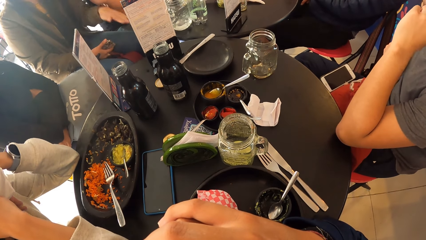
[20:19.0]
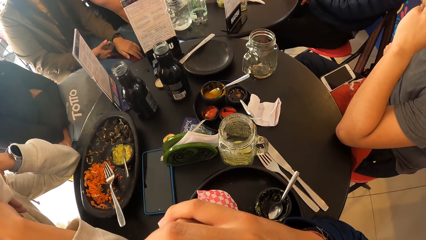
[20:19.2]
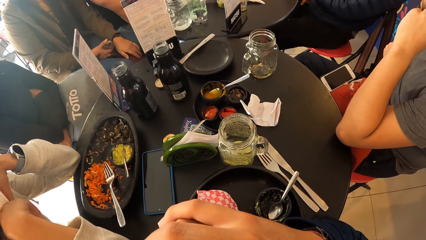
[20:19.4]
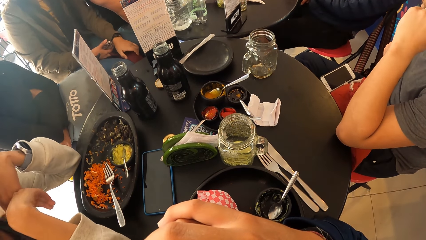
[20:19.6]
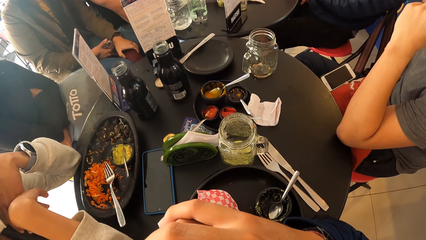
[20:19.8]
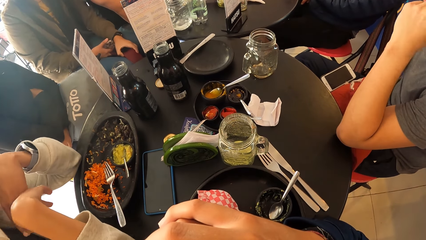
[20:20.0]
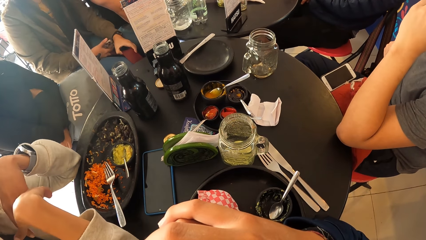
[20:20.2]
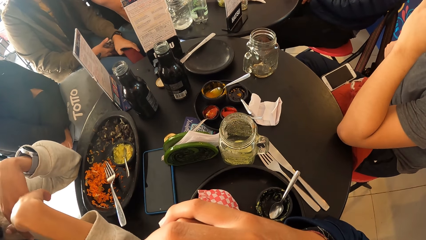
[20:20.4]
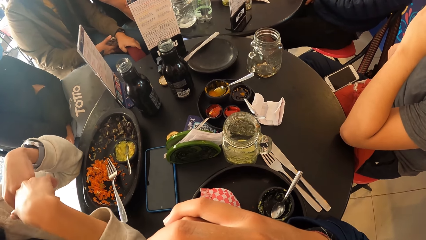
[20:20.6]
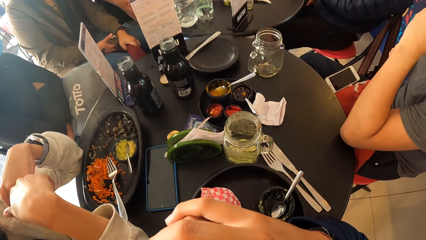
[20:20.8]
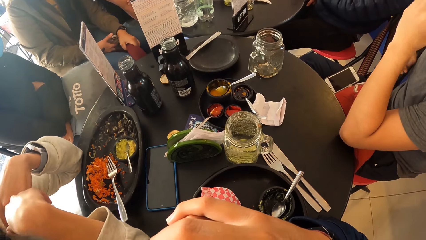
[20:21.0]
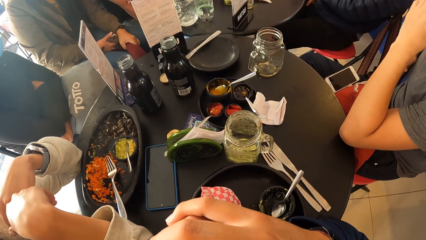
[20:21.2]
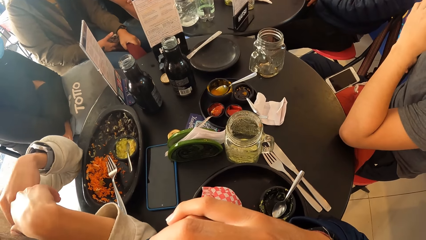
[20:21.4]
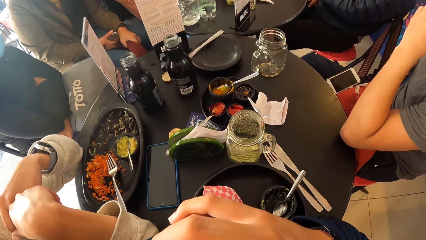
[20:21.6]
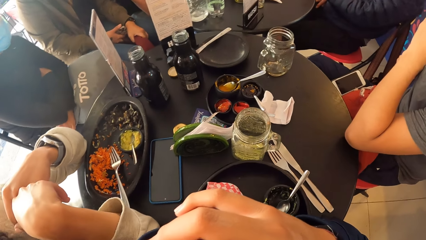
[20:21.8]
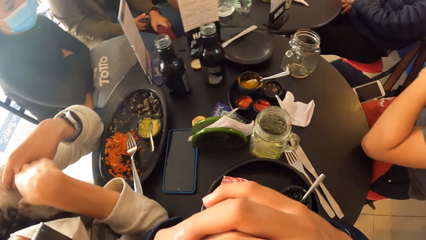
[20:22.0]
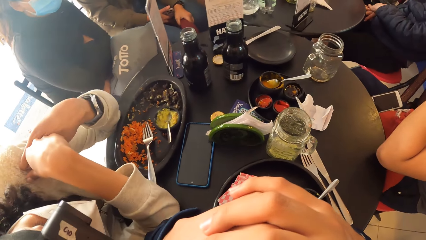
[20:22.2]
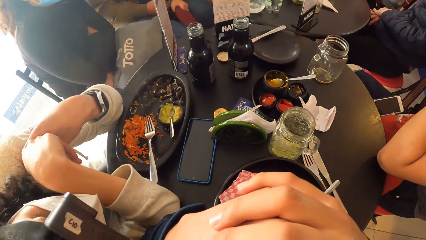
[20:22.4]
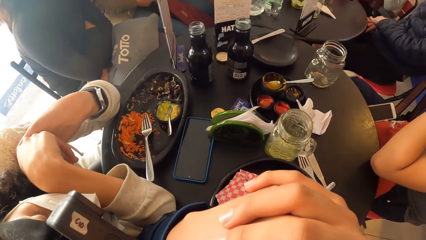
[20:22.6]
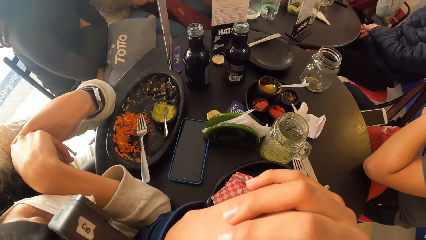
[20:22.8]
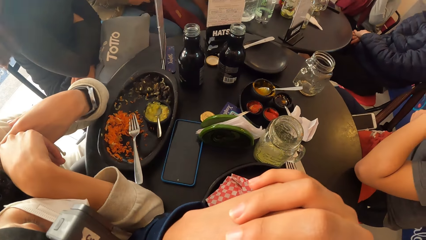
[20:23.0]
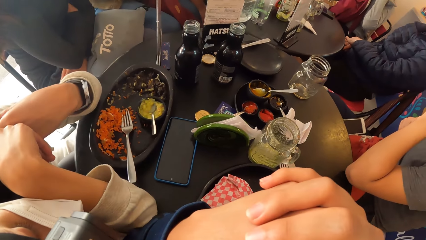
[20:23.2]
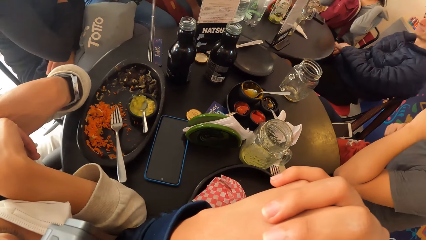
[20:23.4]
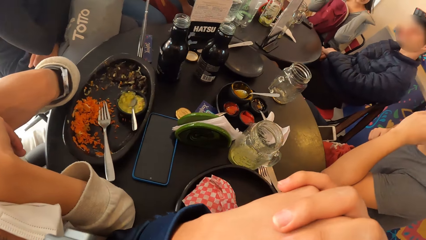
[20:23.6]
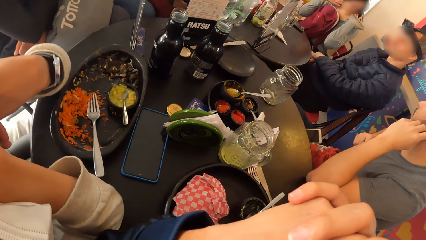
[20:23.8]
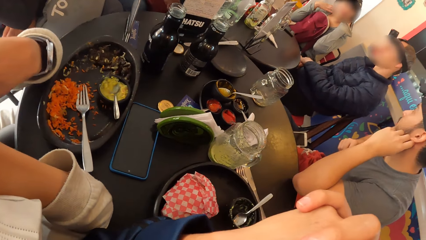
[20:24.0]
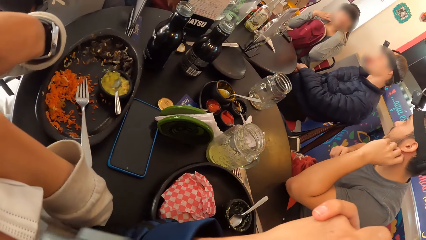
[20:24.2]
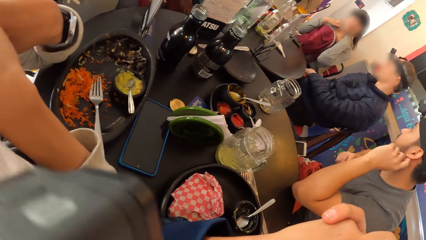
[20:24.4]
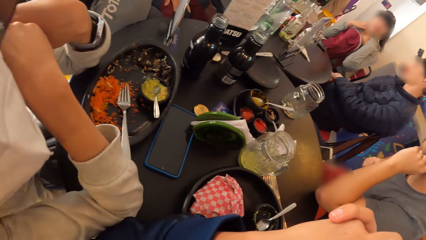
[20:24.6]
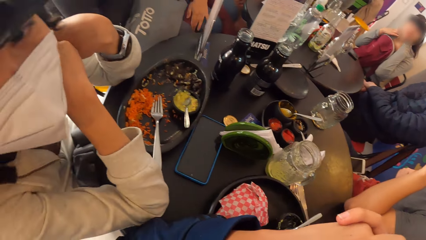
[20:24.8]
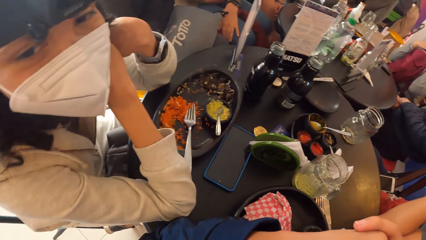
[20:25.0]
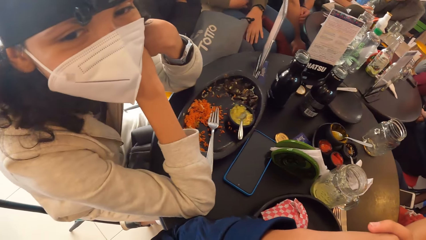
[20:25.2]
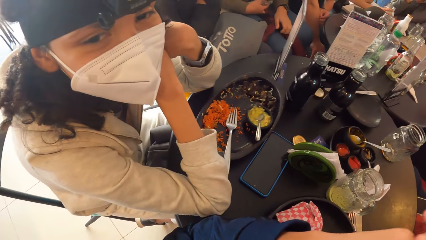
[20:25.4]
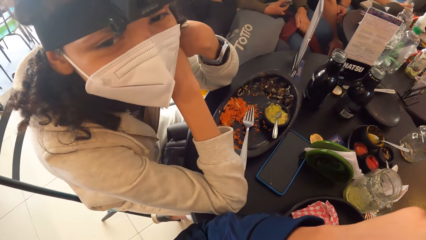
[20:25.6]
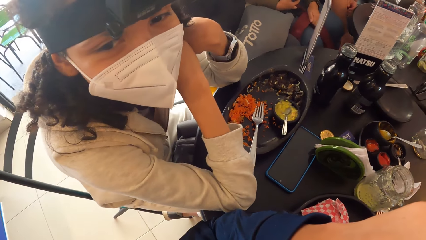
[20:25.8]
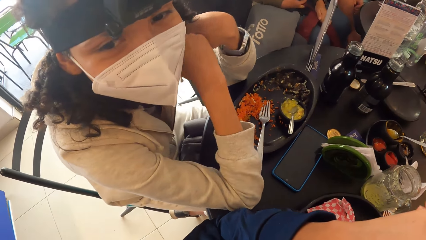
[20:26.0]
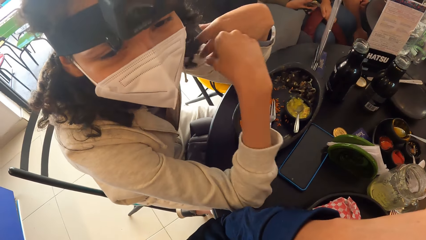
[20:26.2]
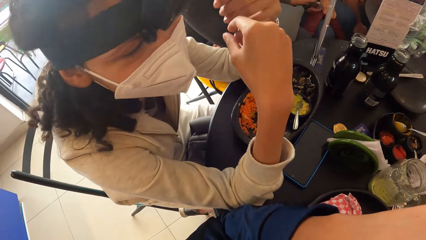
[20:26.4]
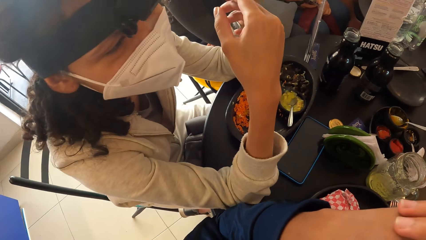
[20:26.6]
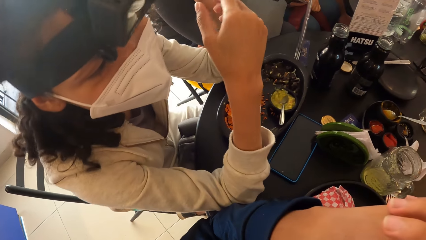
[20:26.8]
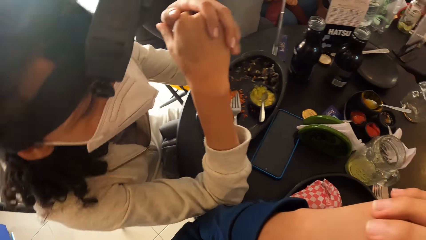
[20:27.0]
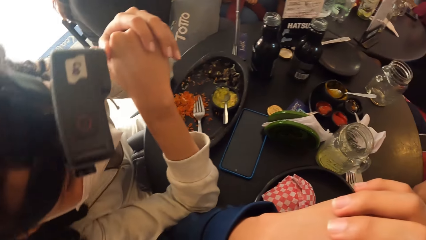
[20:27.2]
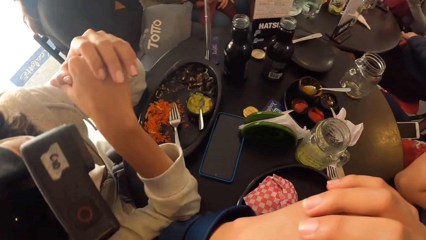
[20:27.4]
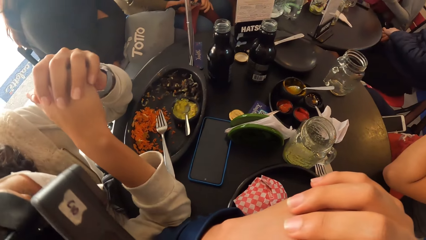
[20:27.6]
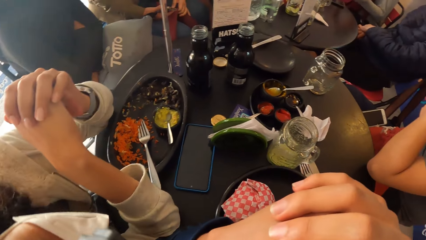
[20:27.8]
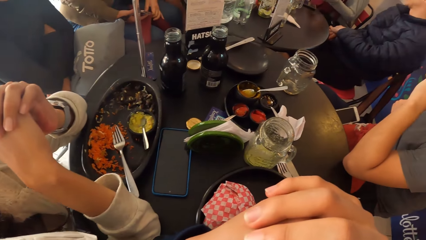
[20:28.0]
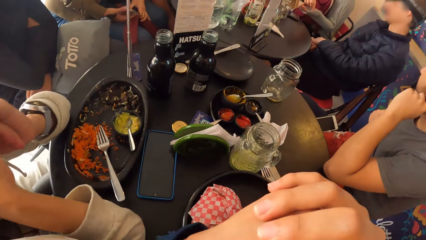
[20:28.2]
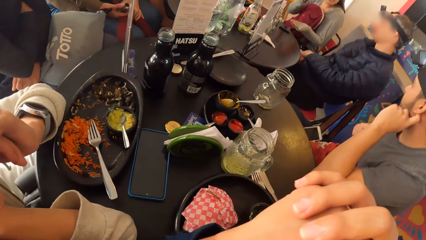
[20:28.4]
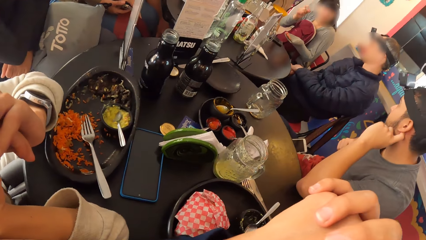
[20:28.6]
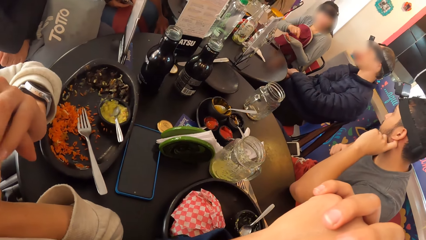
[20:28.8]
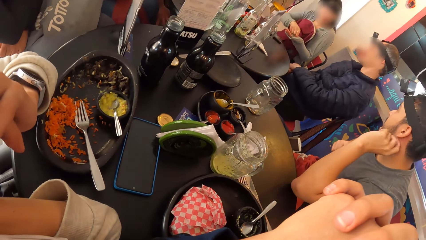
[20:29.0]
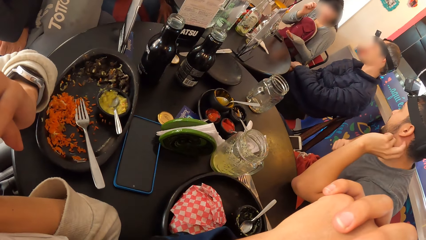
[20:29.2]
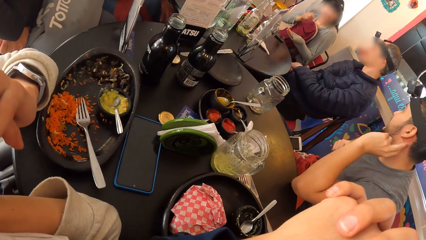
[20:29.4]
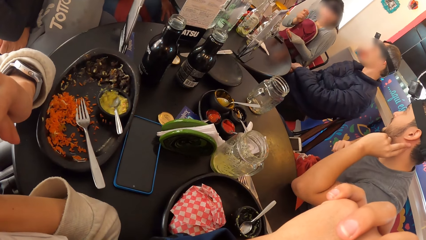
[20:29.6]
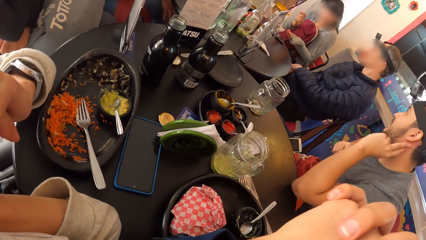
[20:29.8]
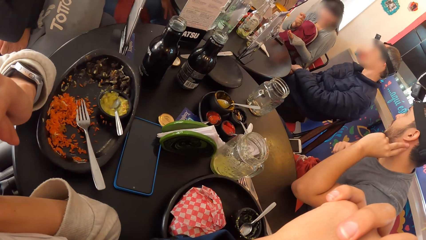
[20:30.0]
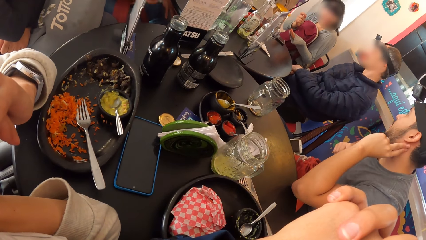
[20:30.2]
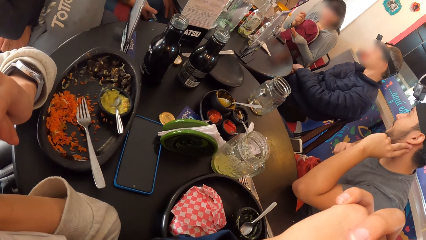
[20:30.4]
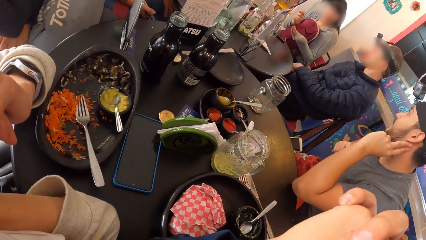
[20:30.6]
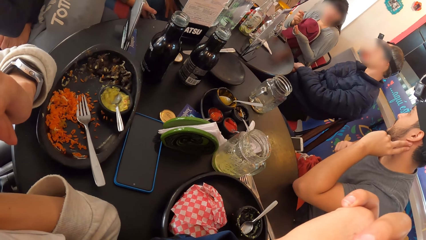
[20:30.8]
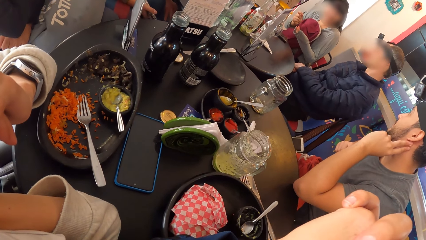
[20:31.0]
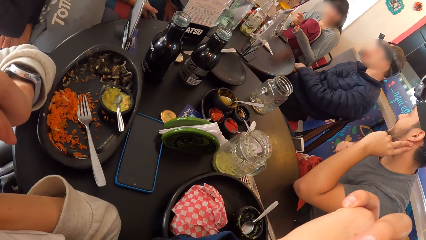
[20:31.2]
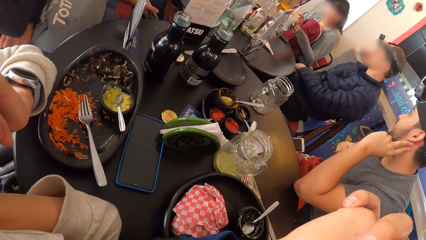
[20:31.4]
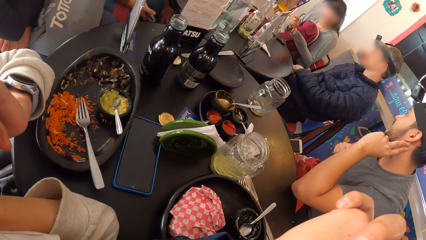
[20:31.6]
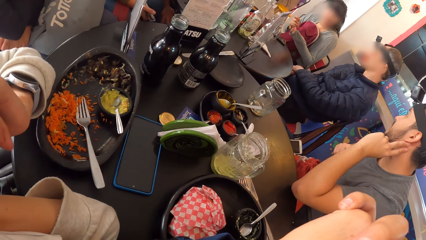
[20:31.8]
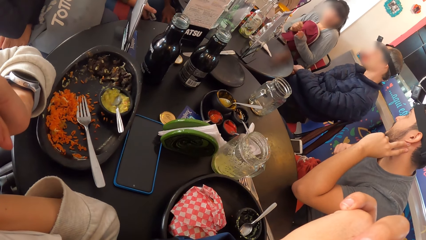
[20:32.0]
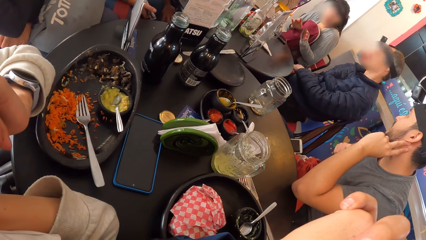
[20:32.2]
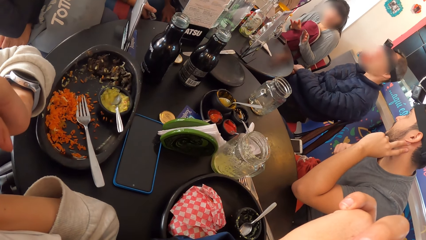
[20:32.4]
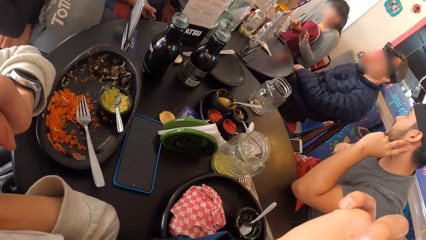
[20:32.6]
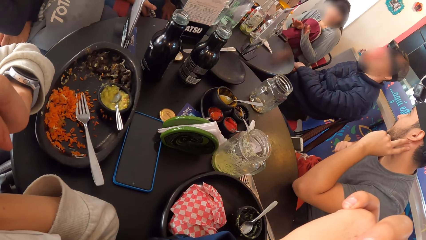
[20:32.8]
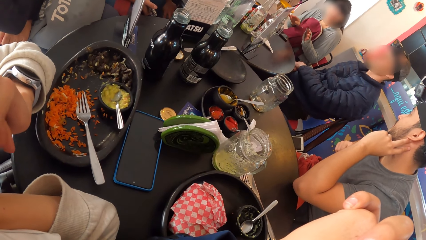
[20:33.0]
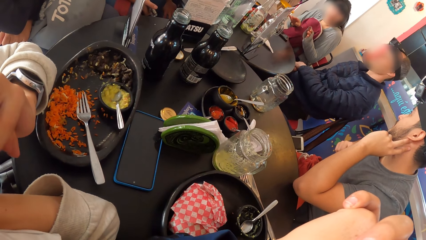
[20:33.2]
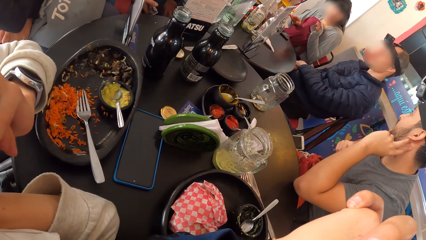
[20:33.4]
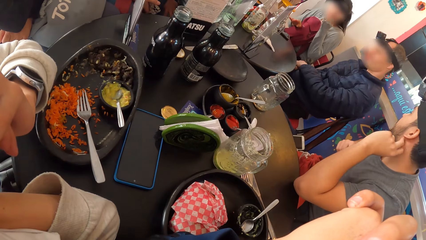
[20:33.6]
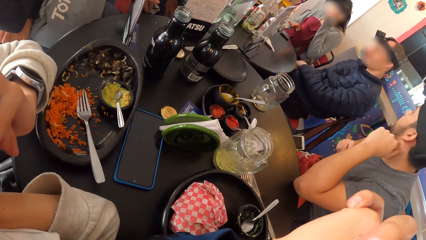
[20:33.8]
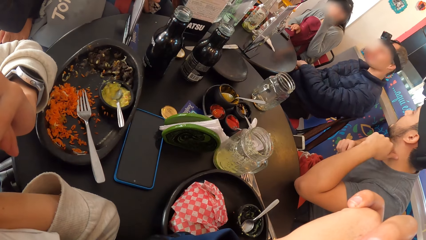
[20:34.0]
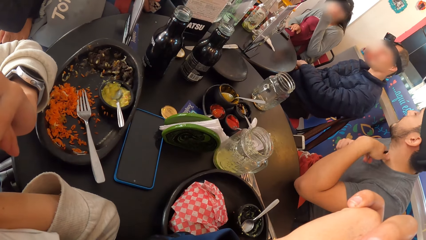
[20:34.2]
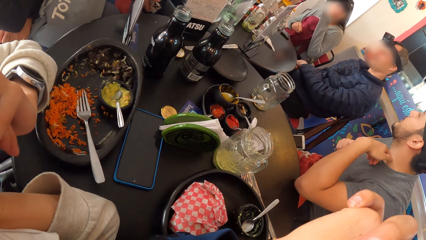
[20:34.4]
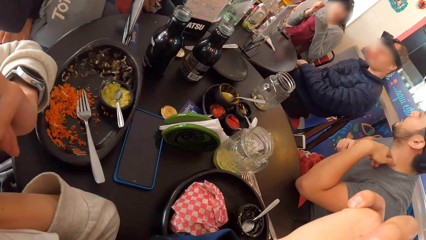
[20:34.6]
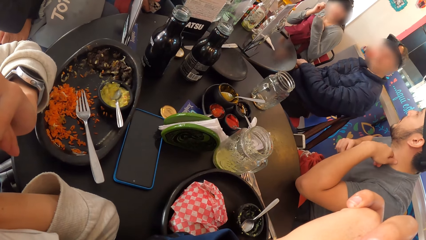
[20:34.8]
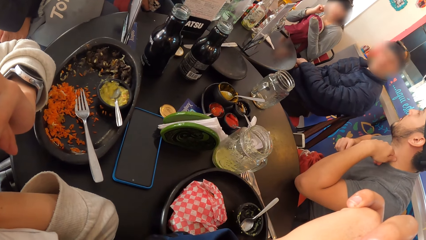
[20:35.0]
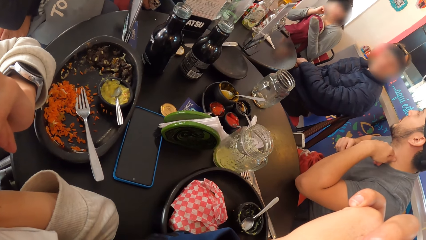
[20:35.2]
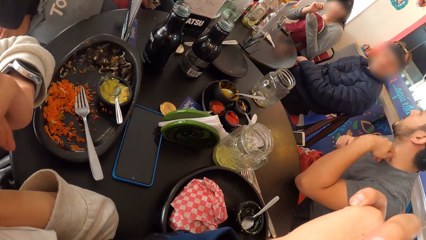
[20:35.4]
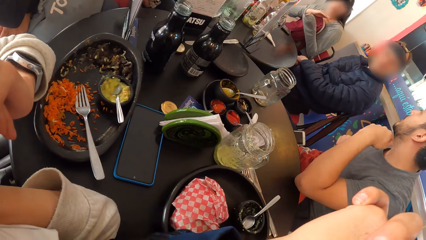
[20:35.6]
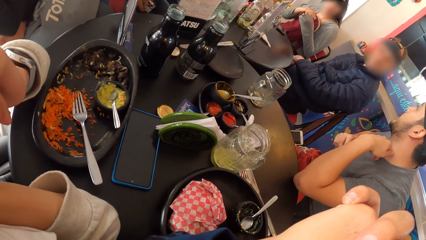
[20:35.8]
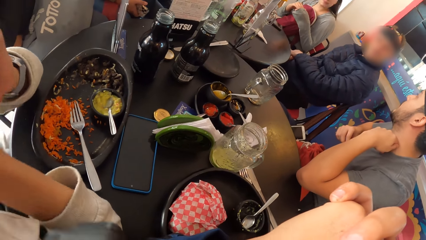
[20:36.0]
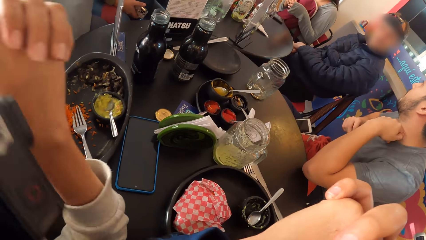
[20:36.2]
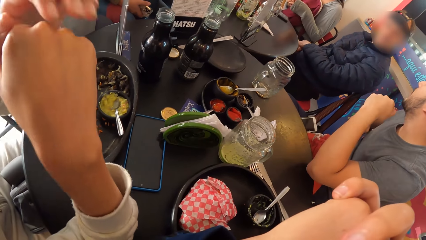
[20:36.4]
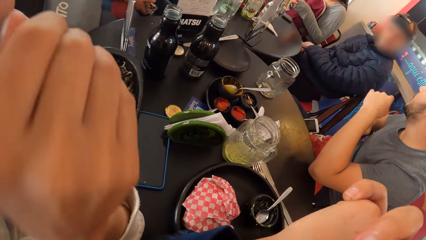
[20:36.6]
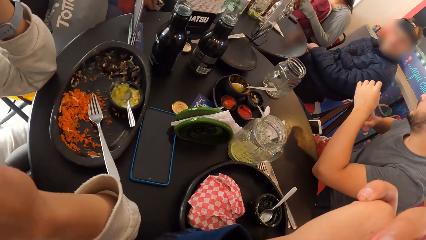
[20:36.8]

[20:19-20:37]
The woman rests her head on the left hand of the camera wearer. A woman interacts with a man and another man.
